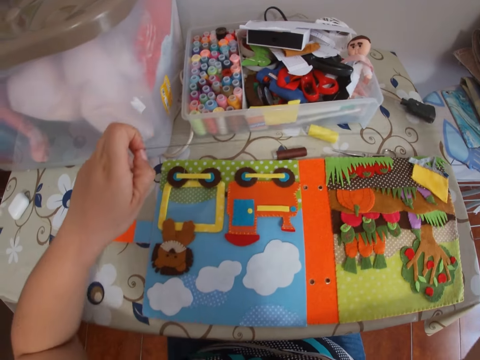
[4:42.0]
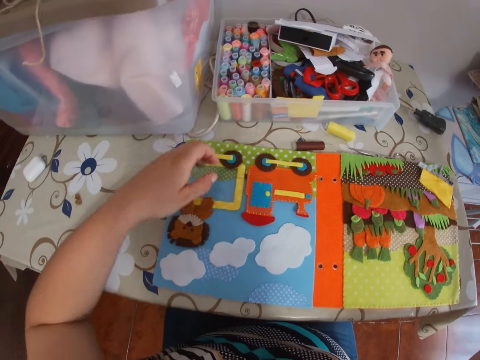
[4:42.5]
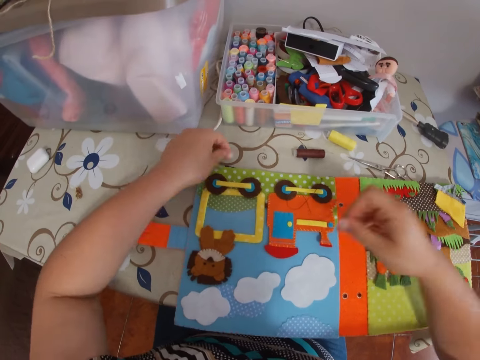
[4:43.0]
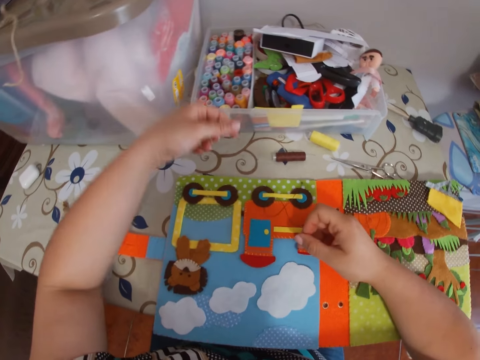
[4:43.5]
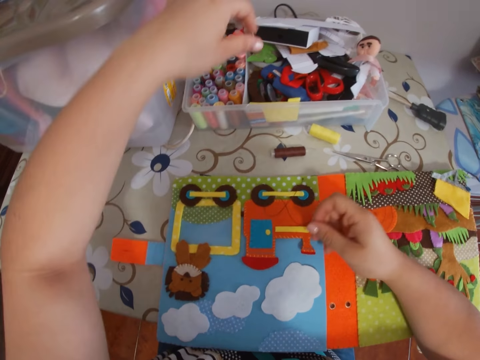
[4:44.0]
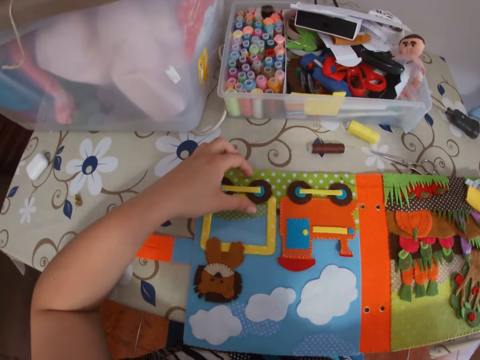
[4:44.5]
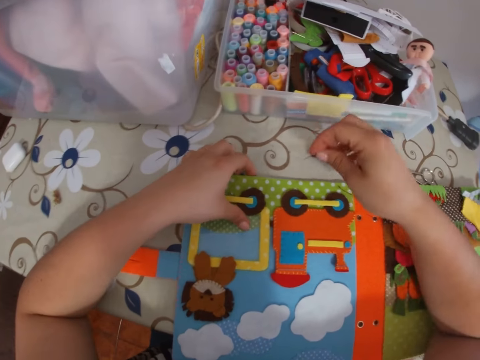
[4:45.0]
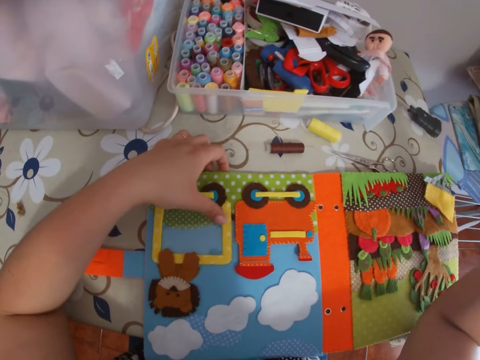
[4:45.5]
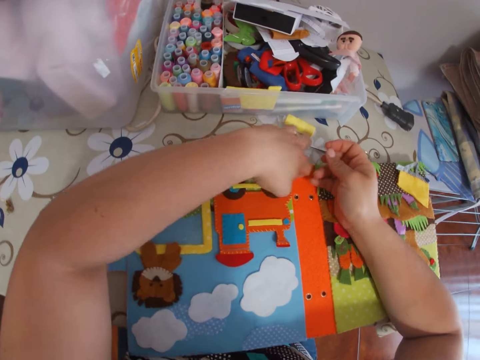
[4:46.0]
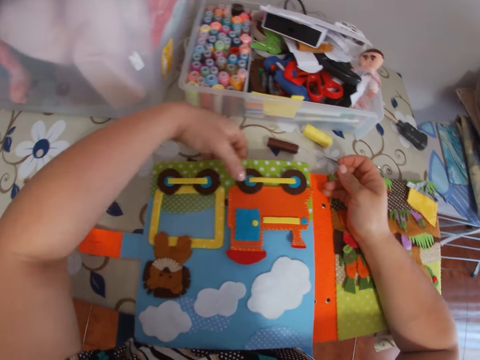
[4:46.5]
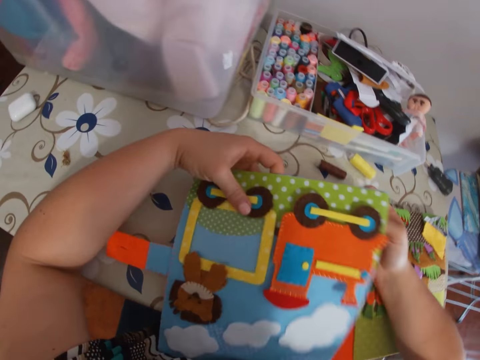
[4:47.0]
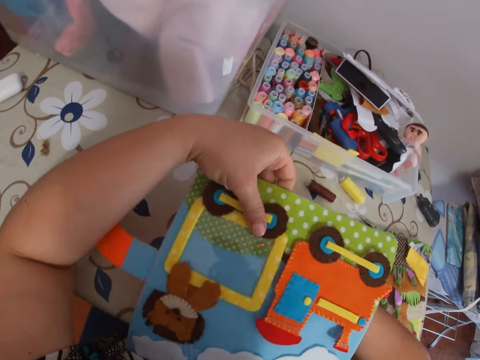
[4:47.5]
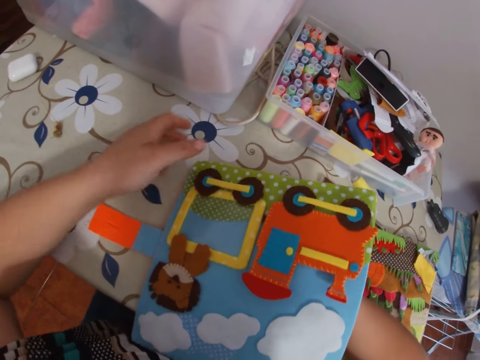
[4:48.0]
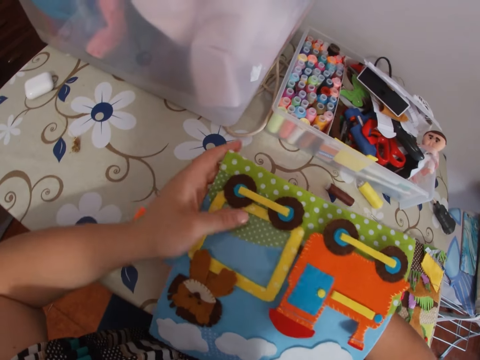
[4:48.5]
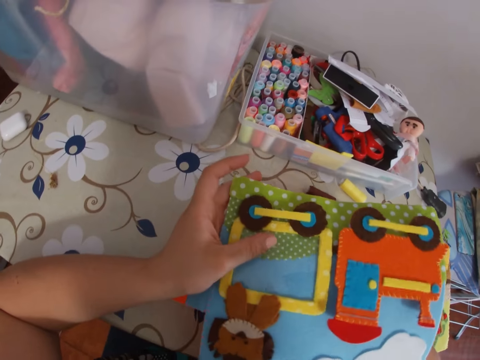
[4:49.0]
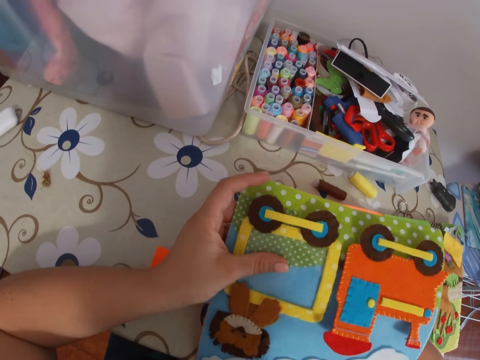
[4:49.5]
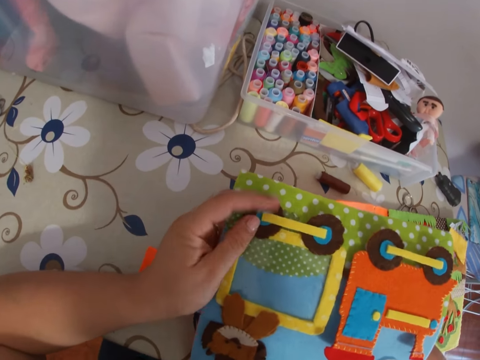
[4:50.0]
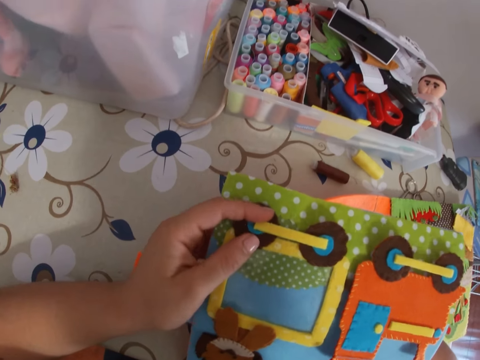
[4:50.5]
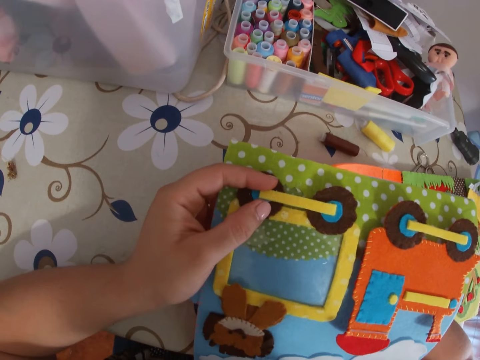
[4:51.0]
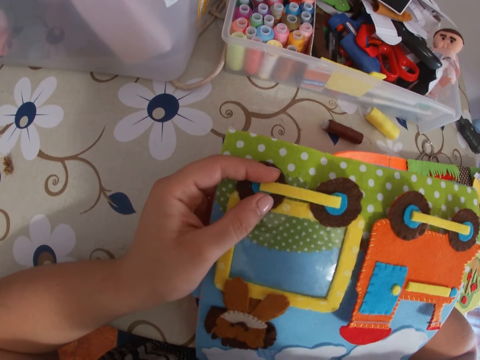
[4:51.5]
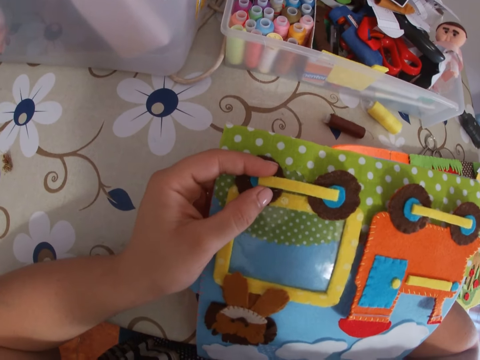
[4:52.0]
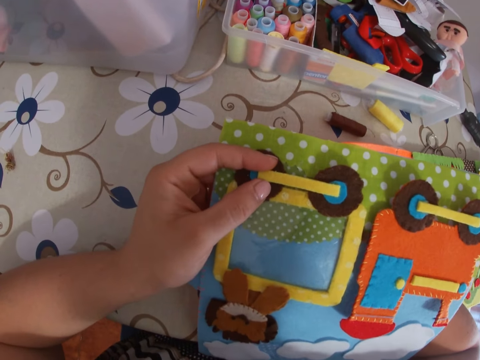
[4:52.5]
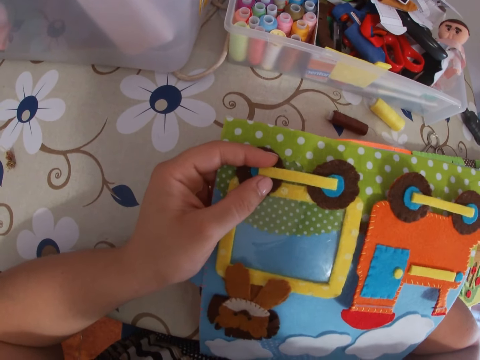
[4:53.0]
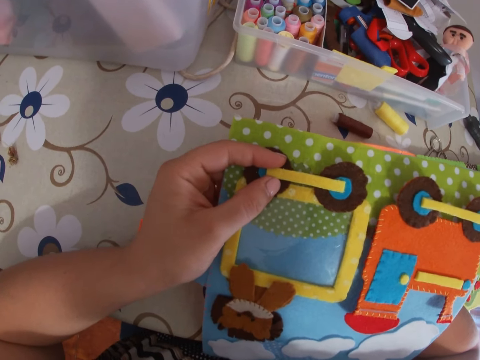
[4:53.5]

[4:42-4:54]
The camera wearer pulls the thread. She moves the cardboard on the table with her left hand. She lifts the cardboard on the table with her left hand. She holds the book. She lifts up a page of the paper book. She lifts the cardboard on the table with her left hand again. She adjusts the paper book. She sticks a needle with thread in the paper.

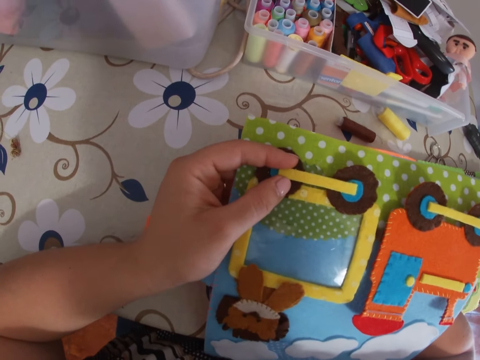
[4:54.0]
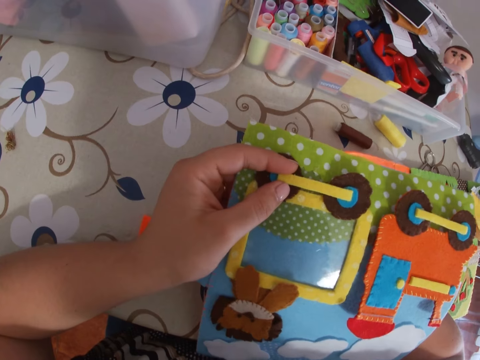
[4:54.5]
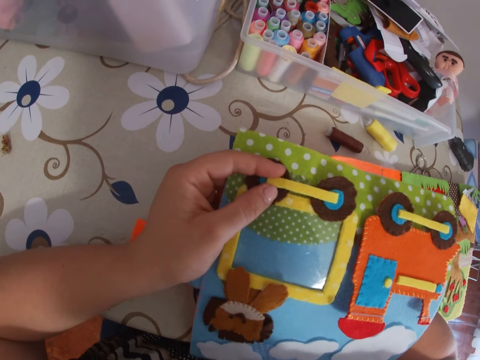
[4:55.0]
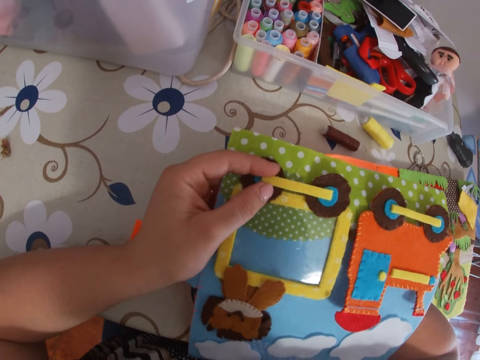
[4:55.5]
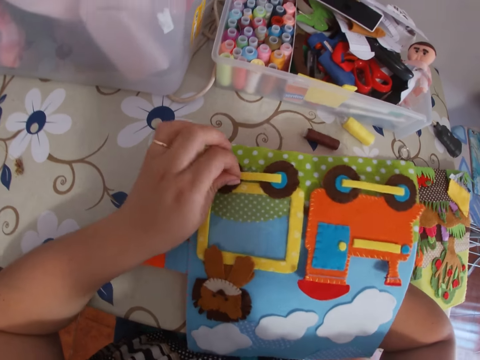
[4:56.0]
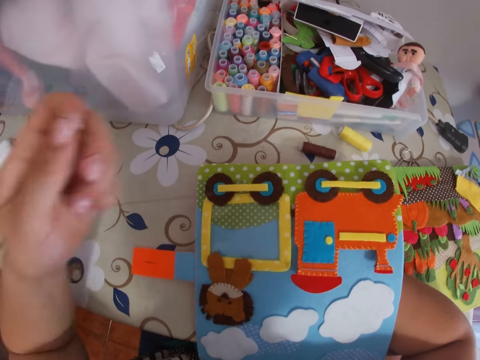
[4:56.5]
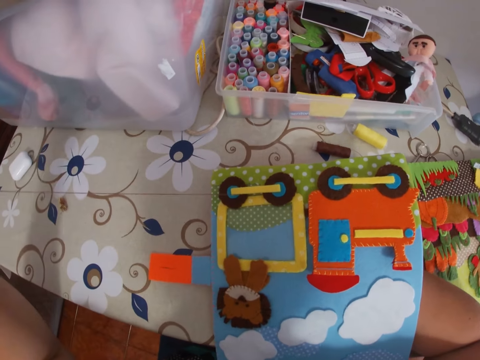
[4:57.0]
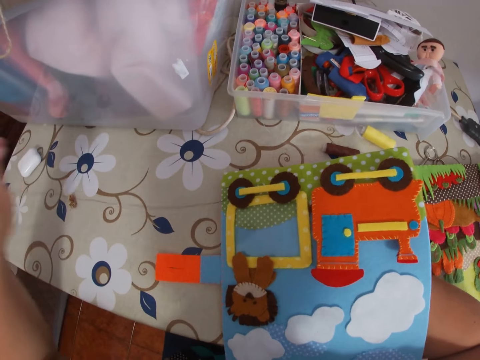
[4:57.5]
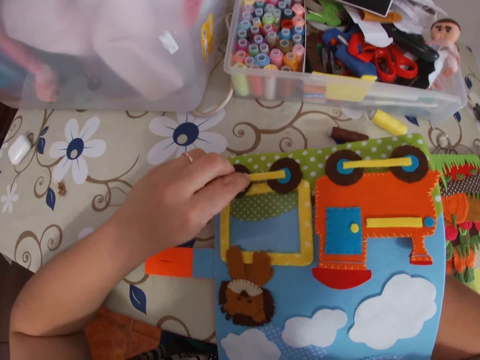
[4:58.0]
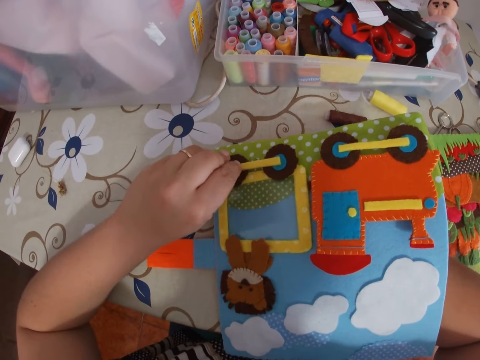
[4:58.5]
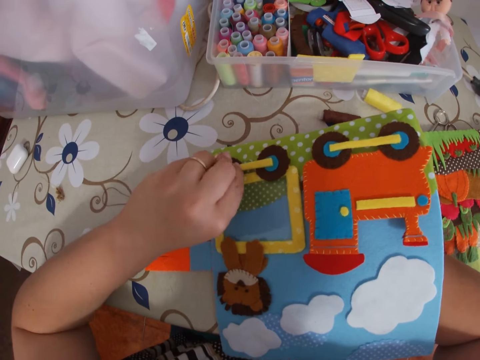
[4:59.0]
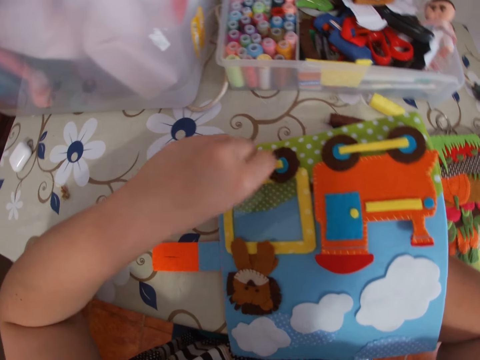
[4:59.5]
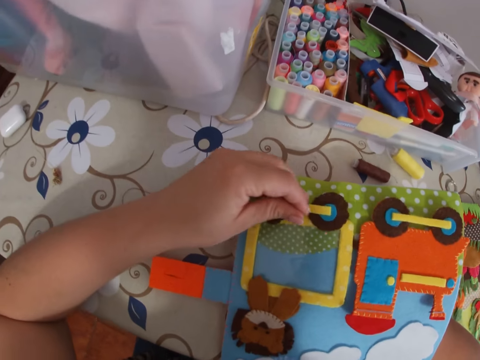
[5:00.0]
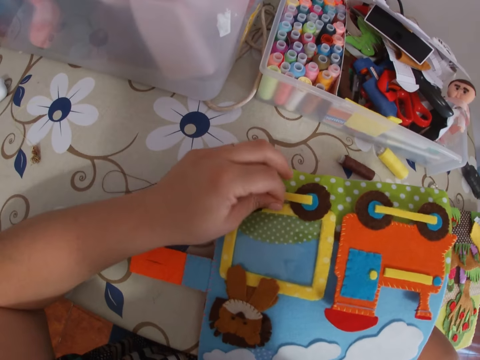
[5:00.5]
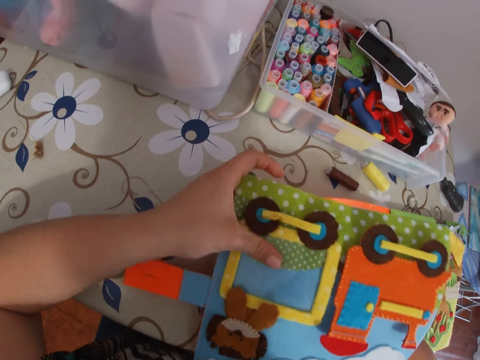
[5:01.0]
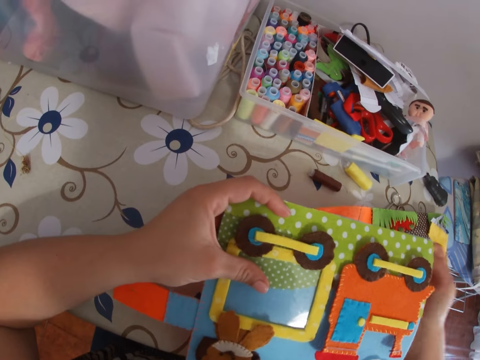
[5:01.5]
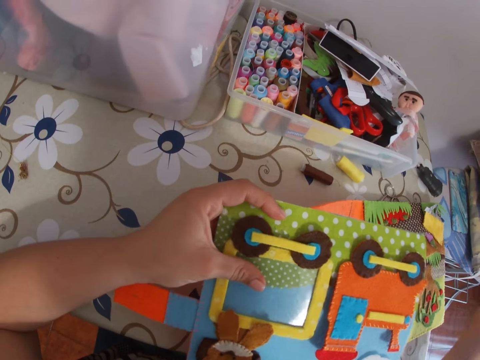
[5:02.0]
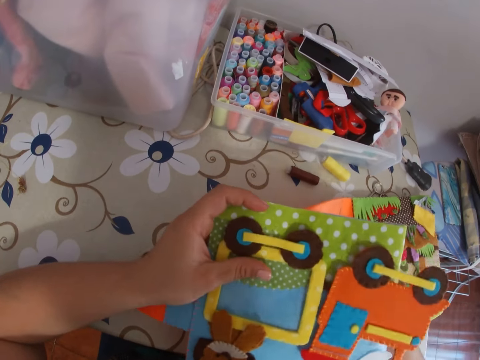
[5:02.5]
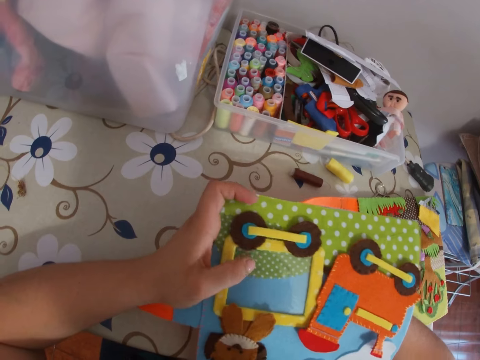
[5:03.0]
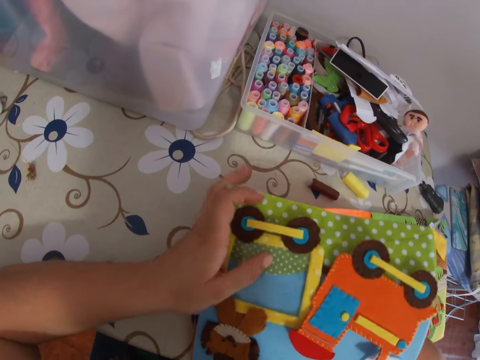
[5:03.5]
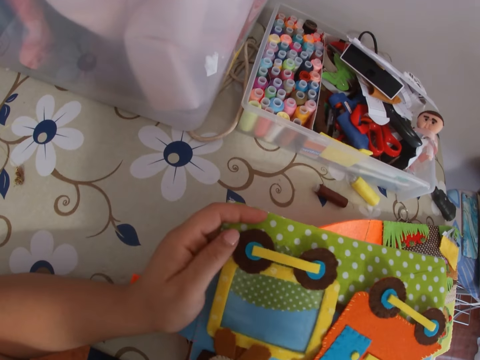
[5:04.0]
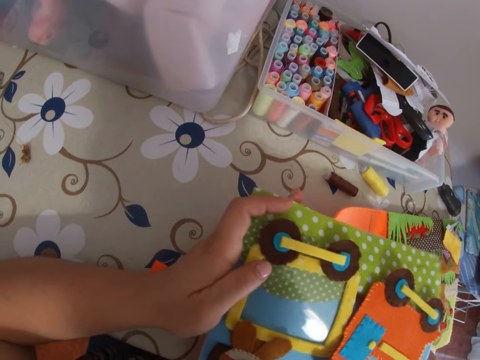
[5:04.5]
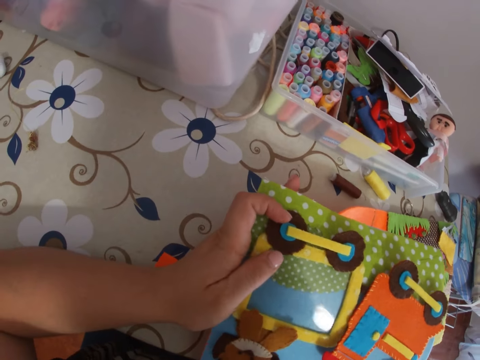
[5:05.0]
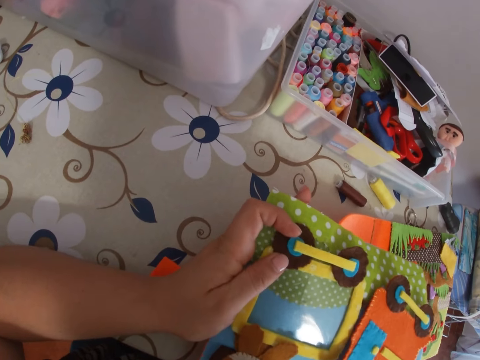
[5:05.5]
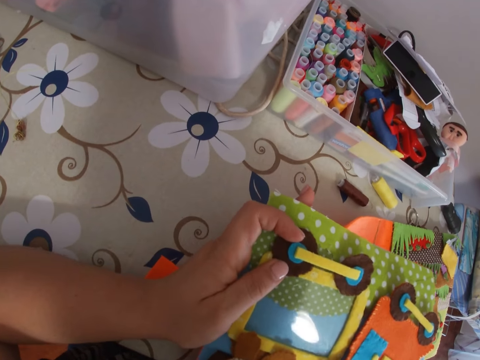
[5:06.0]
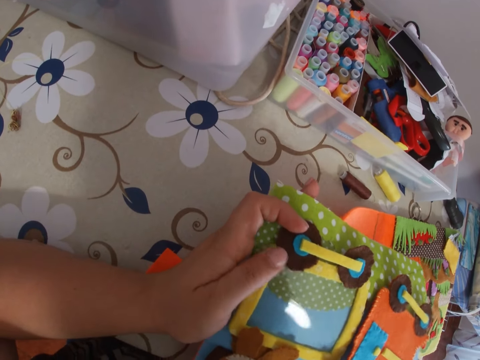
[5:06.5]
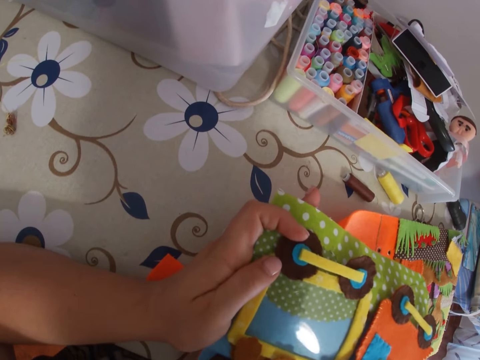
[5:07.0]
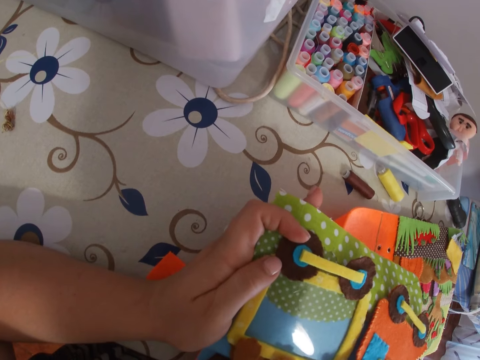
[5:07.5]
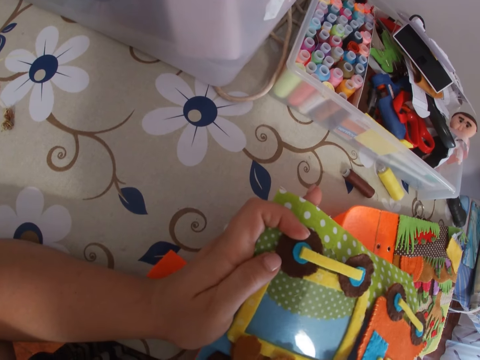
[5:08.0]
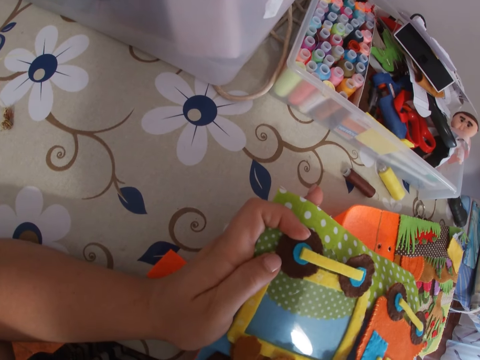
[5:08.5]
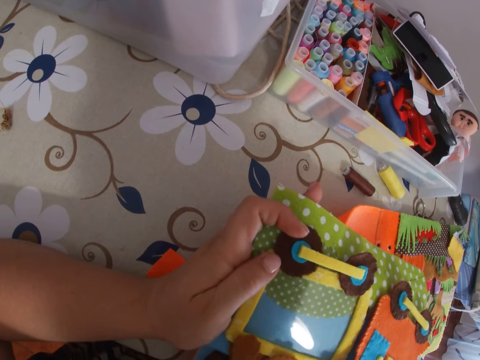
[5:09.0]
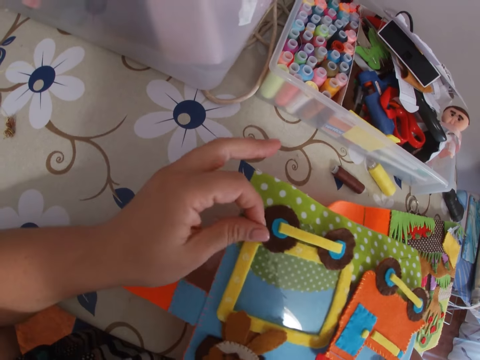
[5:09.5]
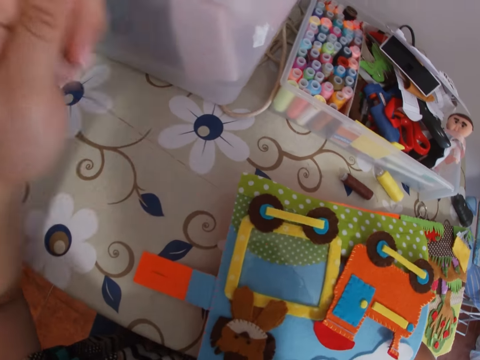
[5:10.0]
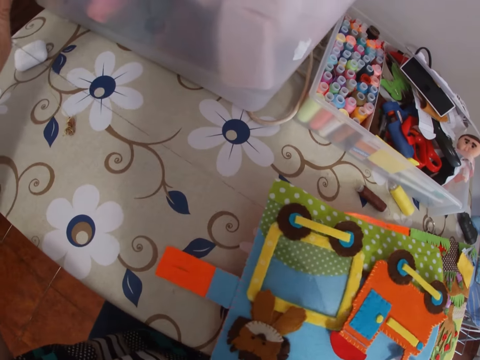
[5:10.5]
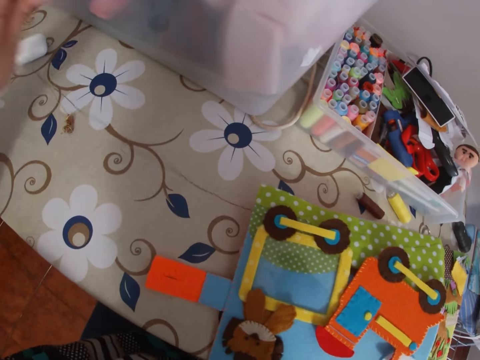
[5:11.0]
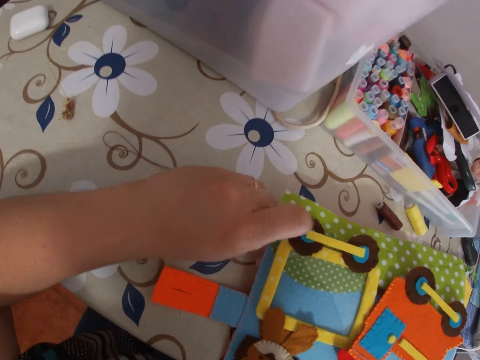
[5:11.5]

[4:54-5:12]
The camera wearer pulls the needle with thread through the paper with her left hand. She sticks the needle with thread in the paper. She pulls the needle with thread through the paper. She sticks the needle with thread in the paper. She pulls the needle with thread through the paper with her left hand.
